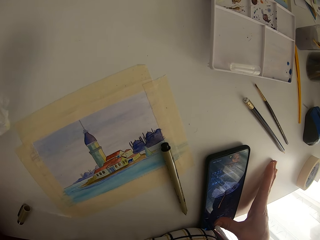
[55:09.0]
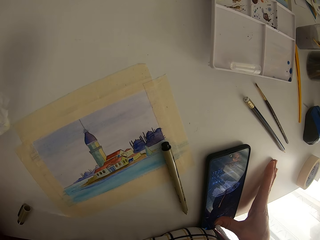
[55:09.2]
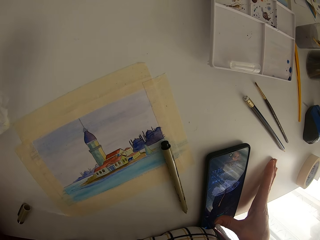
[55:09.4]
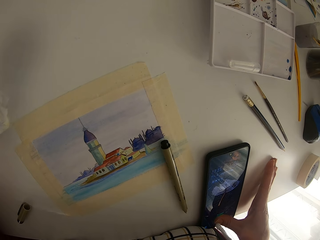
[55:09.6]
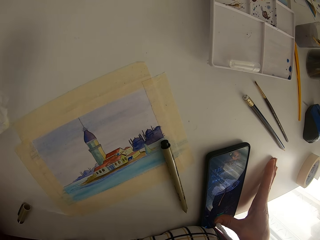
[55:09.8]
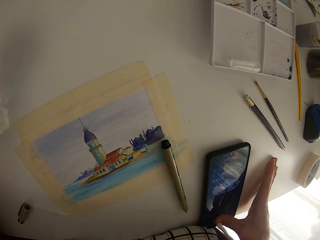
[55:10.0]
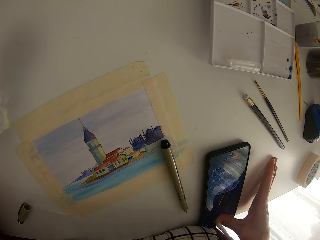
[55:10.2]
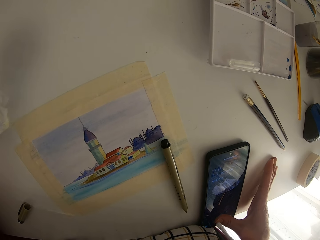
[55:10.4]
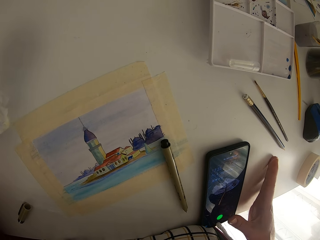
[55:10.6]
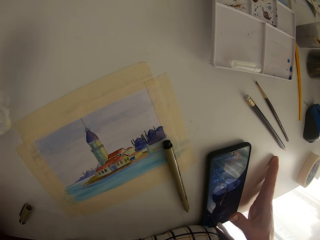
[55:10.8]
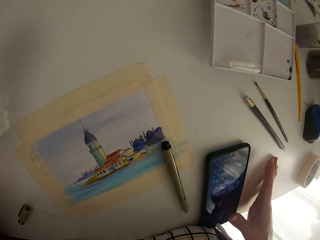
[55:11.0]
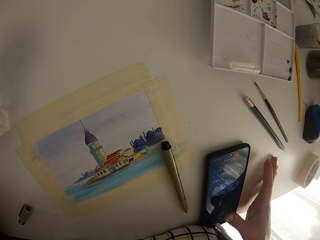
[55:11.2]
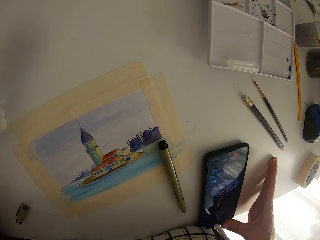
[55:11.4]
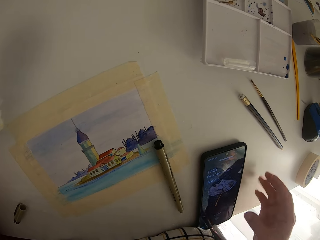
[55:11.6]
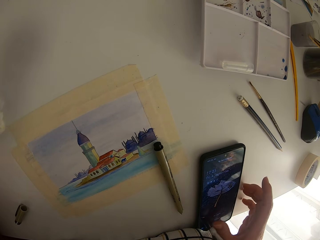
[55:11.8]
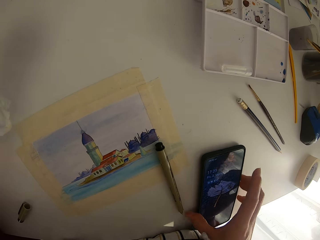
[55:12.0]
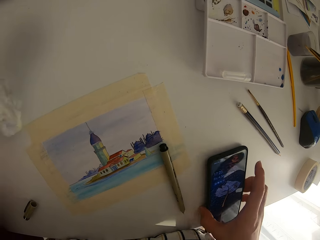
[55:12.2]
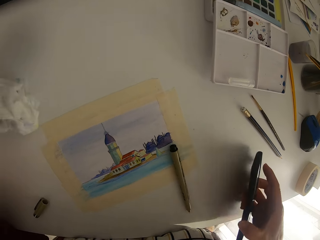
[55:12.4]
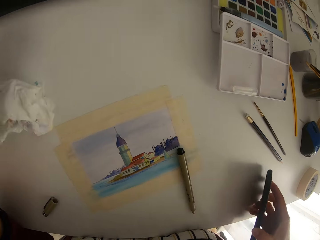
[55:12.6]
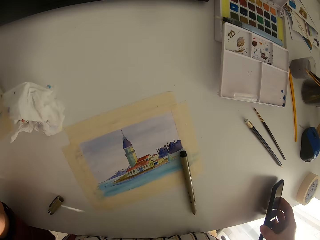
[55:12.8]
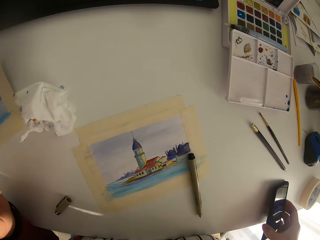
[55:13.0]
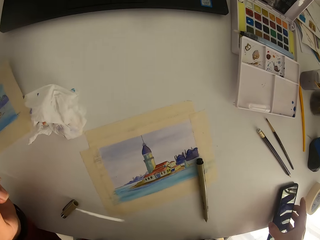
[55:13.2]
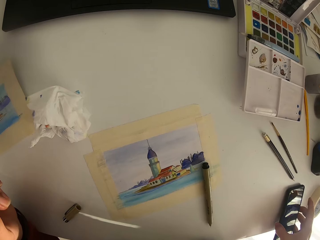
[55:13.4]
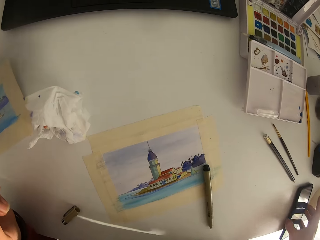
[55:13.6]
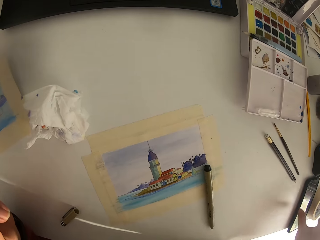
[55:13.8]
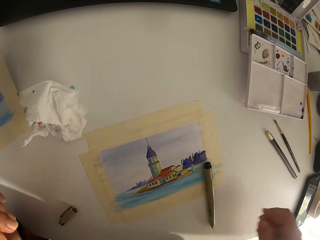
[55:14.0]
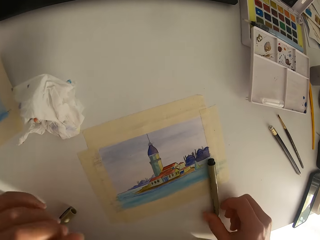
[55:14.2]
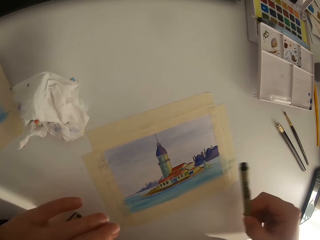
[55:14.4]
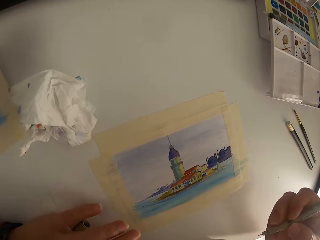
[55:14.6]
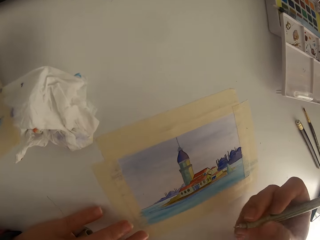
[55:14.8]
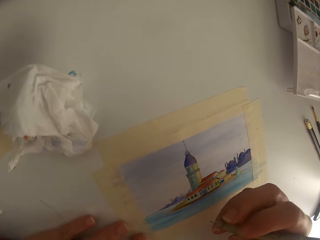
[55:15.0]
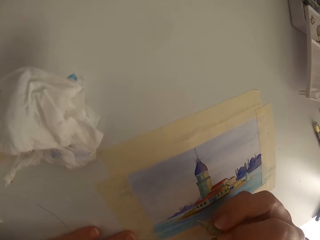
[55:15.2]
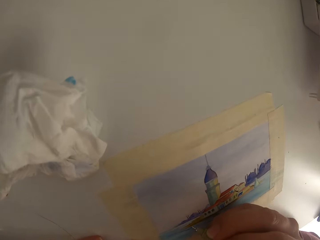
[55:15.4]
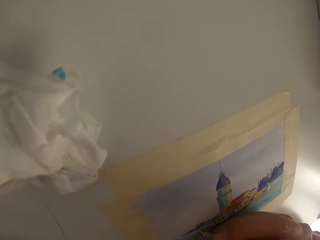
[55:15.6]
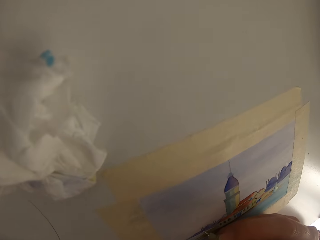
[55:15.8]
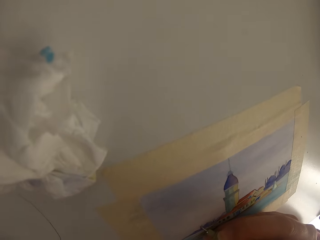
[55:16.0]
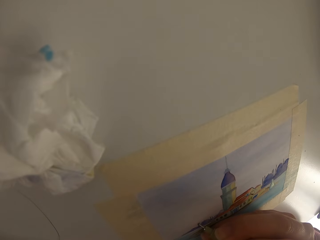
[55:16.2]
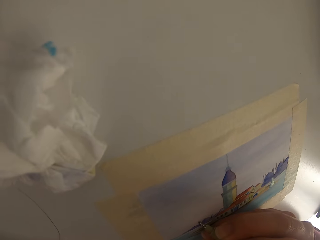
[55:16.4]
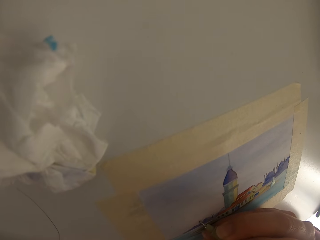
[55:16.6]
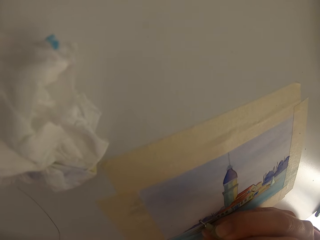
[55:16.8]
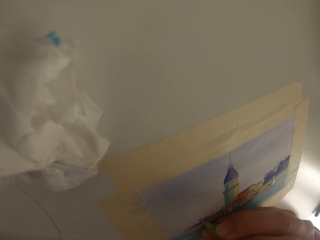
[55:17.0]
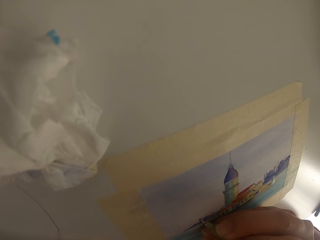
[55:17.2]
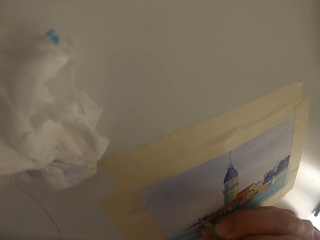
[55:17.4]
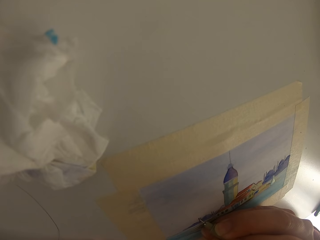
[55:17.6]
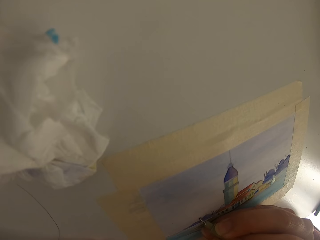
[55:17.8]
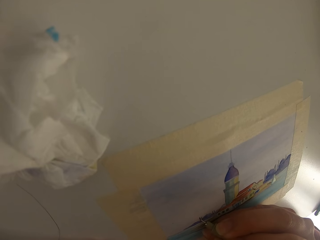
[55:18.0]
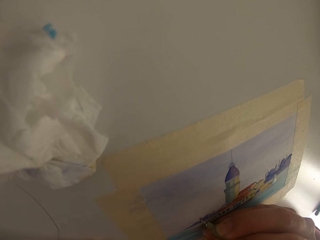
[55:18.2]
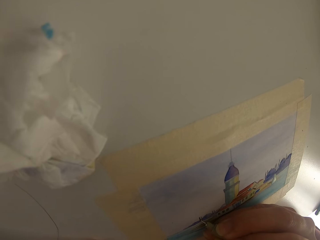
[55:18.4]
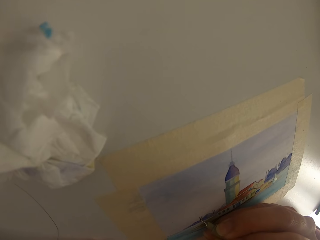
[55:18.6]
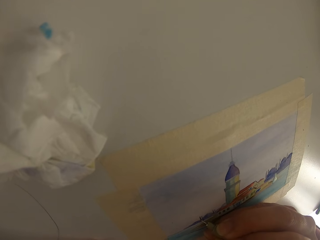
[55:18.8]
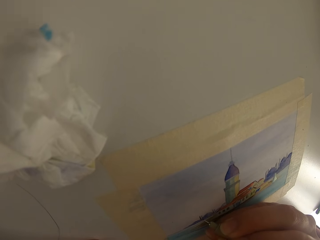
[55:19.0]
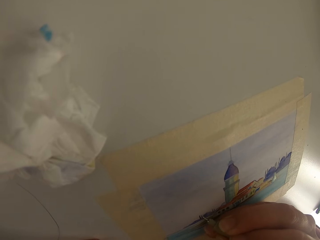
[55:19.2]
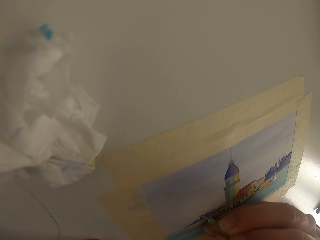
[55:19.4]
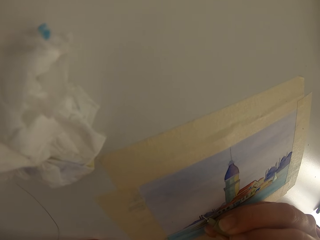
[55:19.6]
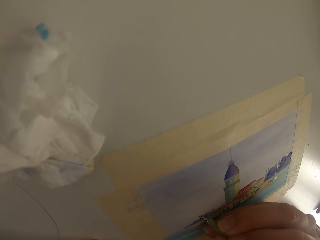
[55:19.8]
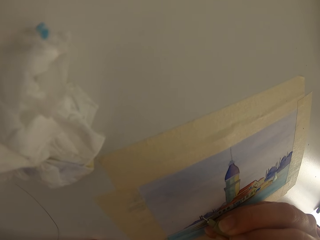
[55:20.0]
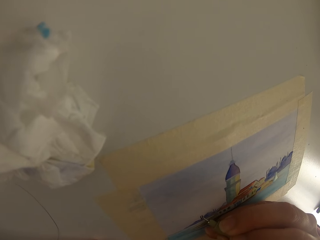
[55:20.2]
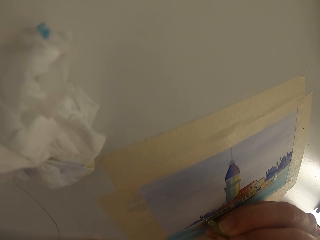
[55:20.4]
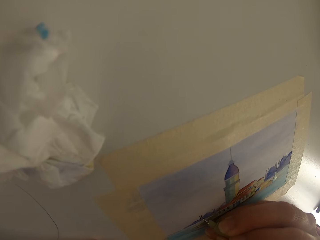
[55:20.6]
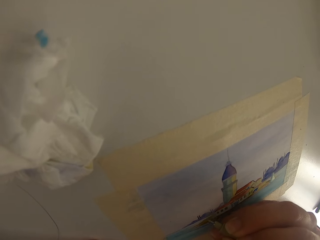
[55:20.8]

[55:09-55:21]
The camera wearer touches the cell phone screen. They move the cell phone on the table. They pick up the drawing pen on the table.

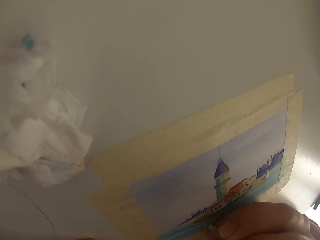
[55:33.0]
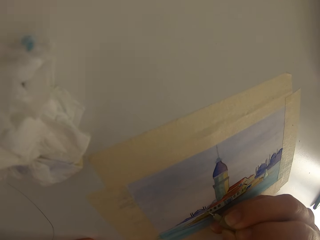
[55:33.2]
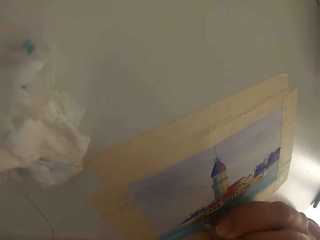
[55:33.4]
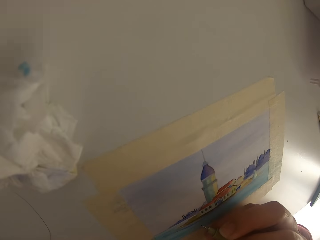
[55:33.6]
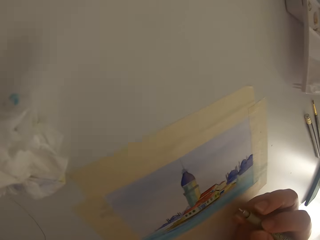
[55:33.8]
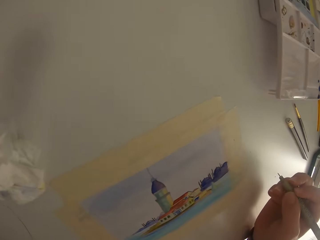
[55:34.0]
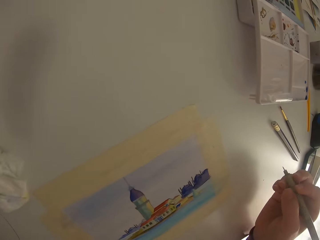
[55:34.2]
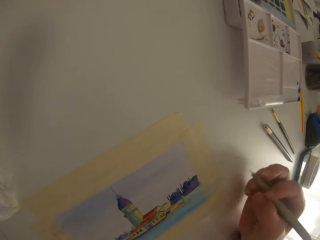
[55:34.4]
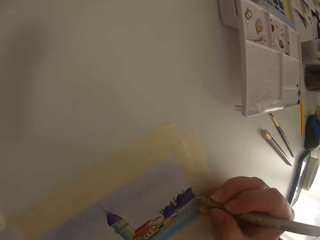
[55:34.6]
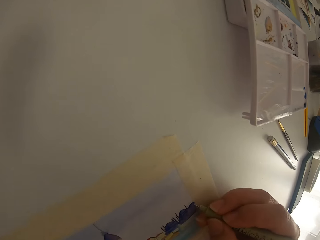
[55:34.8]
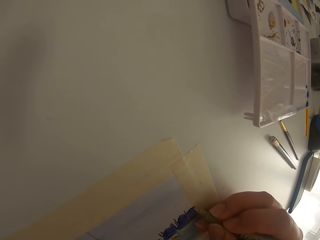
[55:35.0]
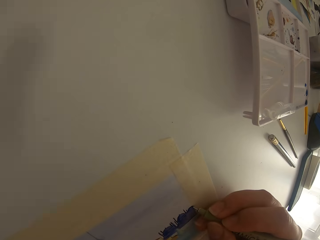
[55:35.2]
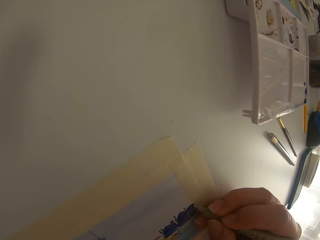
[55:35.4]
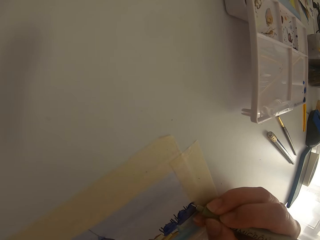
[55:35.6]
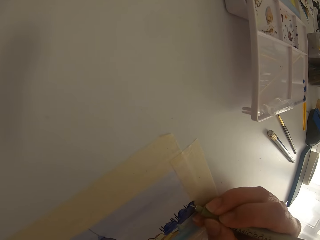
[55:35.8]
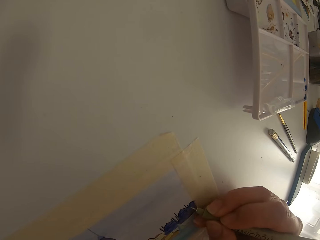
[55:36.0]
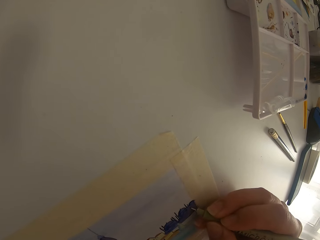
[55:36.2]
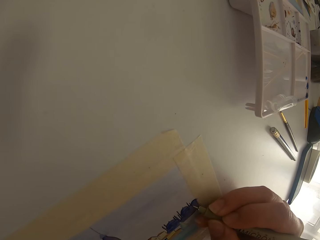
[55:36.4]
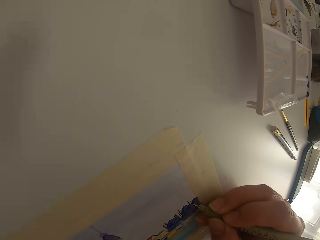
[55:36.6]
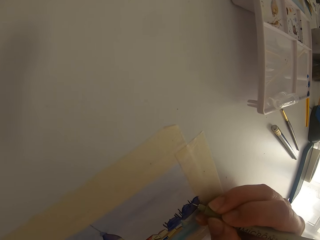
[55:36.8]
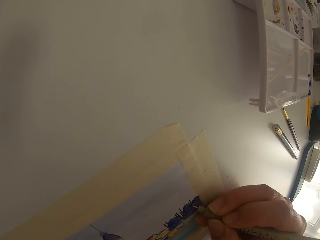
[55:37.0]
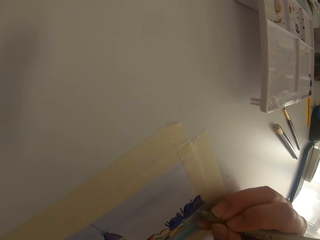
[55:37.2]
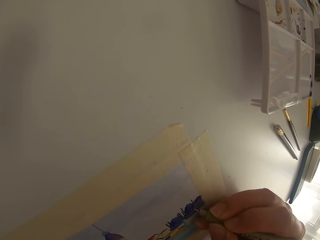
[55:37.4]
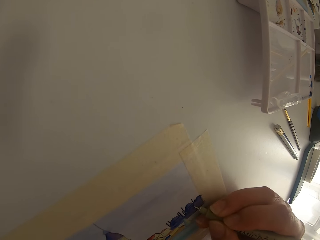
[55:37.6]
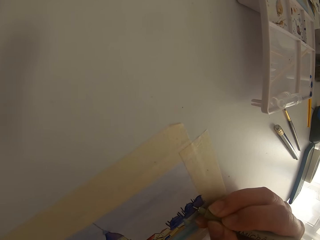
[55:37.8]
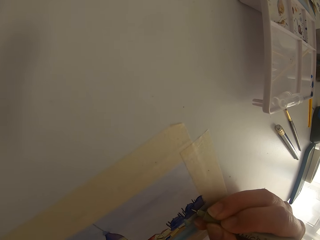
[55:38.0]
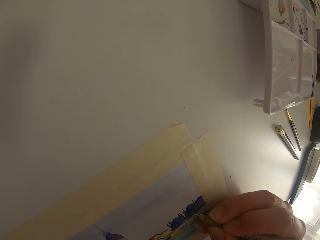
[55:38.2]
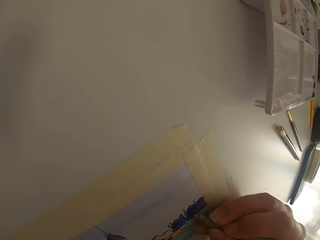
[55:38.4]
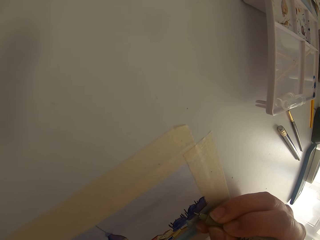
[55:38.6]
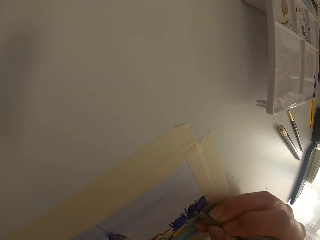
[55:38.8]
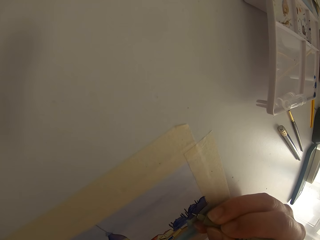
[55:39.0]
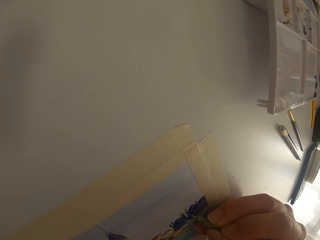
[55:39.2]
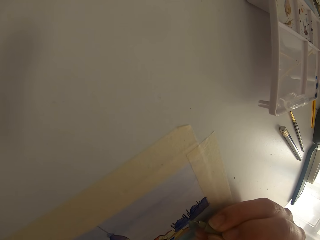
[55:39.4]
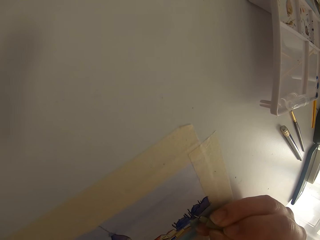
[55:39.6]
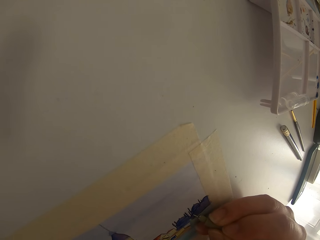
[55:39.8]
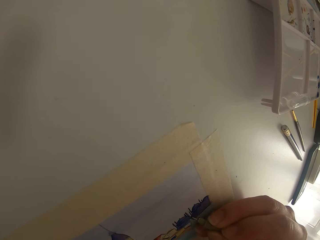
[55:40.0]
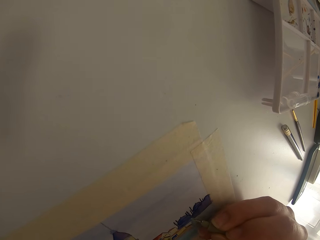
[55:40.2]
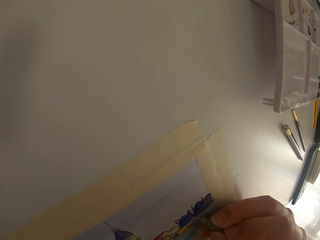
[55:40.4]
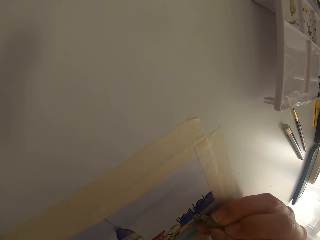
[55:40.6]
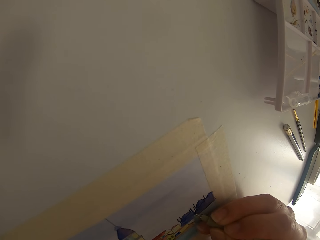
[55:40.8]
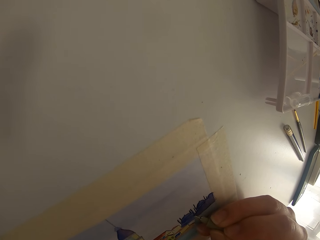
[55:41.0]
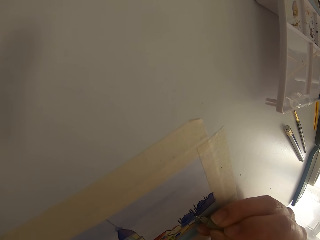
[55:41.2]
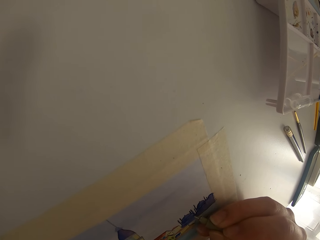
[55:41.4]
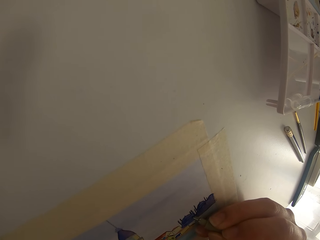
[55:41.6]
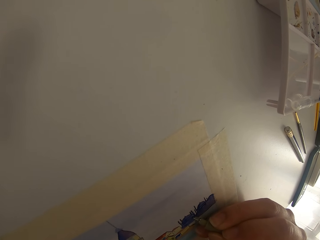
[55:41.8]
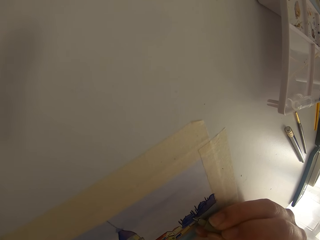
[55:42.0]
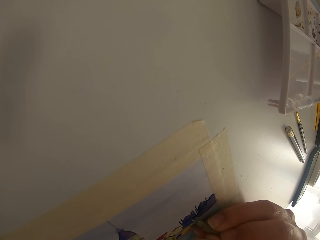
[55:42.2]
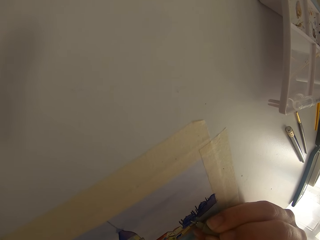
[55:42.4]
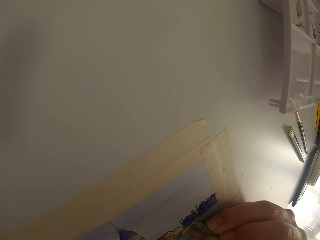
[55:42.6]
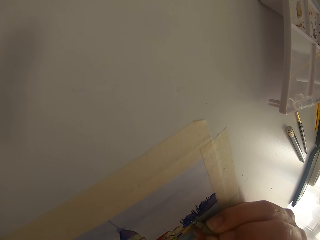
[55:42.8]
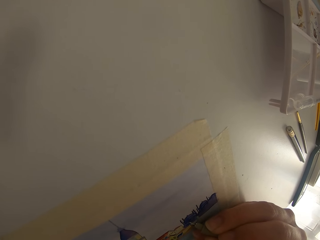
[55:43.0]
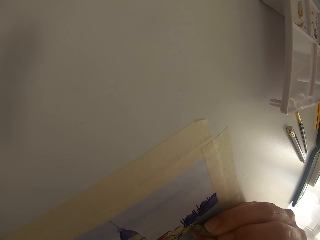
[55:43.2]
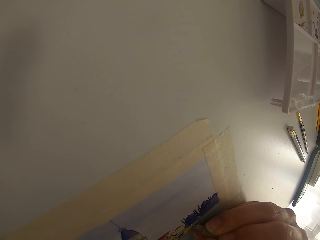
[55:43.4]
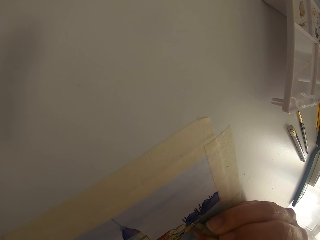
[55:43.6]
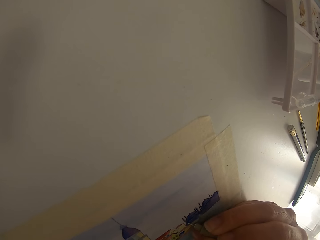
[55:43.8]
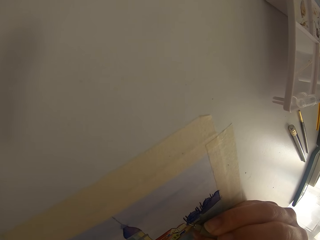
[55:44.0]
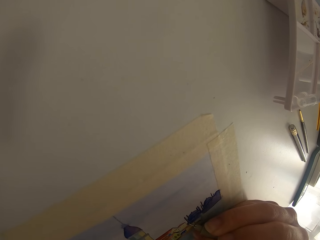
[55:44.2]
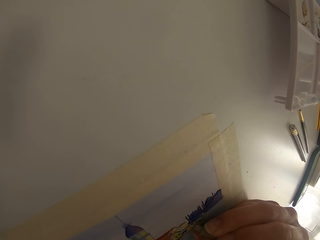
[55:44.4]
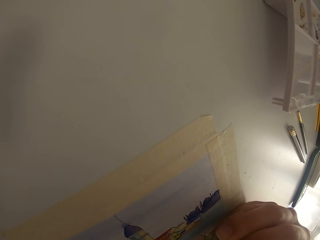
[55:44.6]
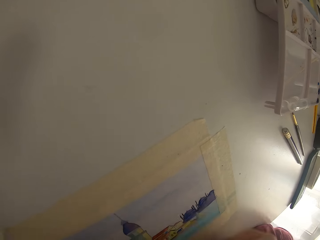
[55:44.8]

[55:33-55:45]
The camera wearer draws on the paper with a pen. They pause drawing. They continue drawing on the paper.
